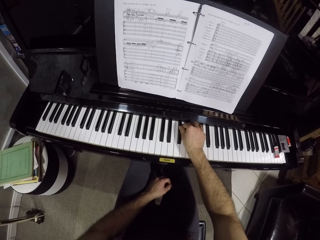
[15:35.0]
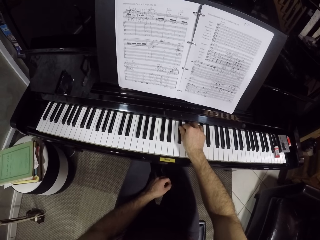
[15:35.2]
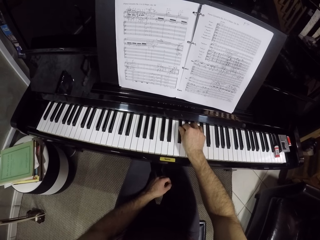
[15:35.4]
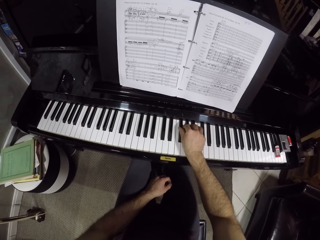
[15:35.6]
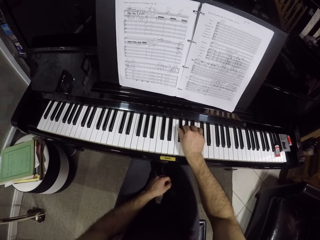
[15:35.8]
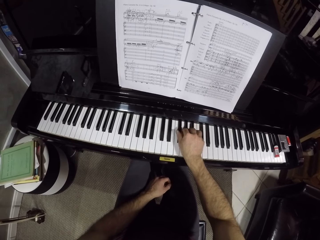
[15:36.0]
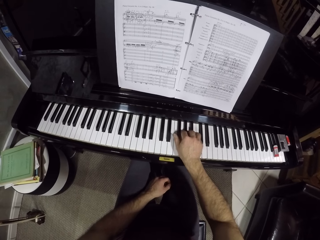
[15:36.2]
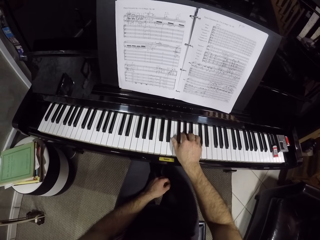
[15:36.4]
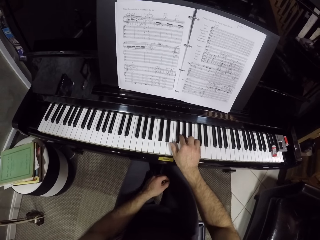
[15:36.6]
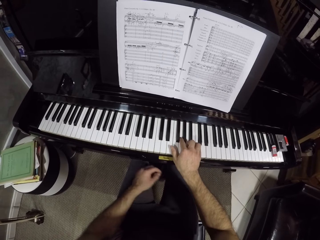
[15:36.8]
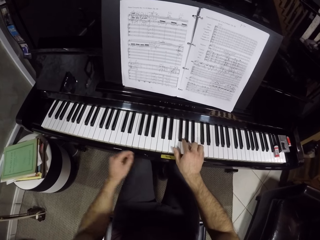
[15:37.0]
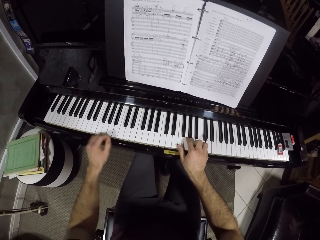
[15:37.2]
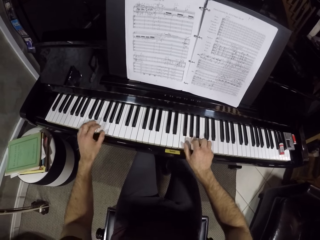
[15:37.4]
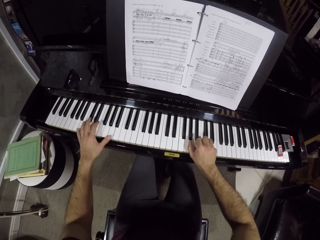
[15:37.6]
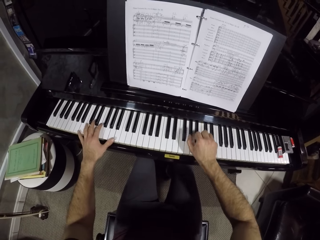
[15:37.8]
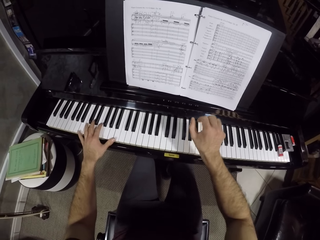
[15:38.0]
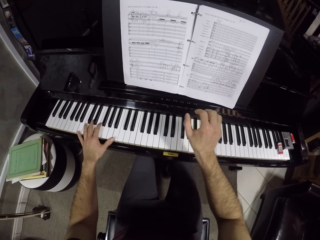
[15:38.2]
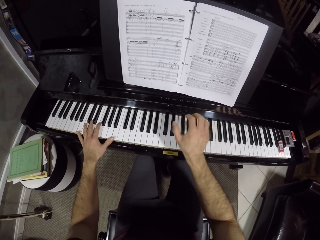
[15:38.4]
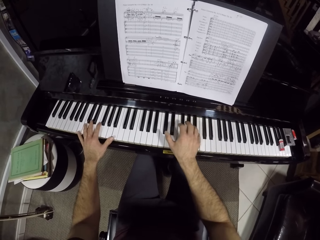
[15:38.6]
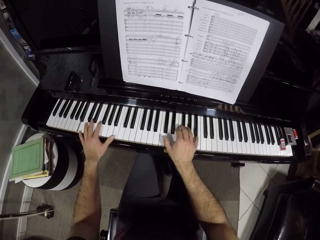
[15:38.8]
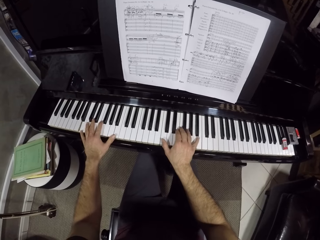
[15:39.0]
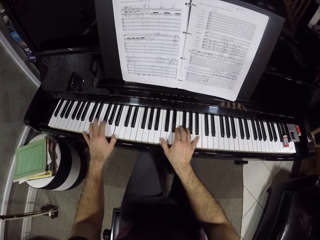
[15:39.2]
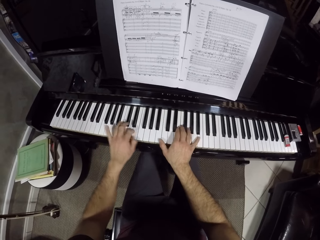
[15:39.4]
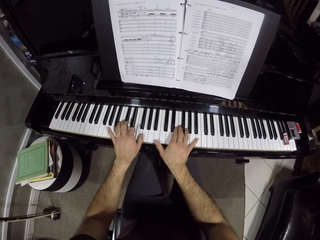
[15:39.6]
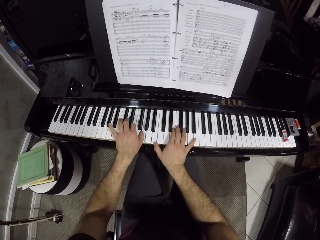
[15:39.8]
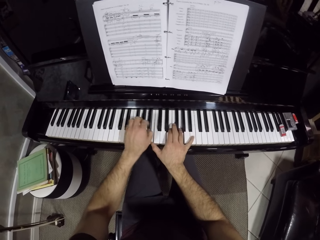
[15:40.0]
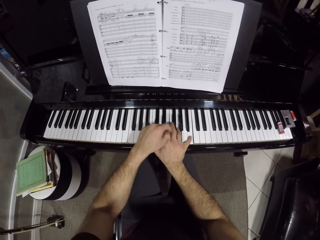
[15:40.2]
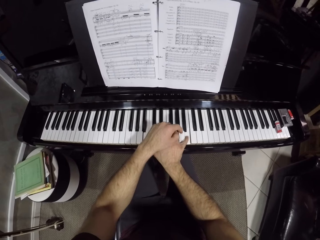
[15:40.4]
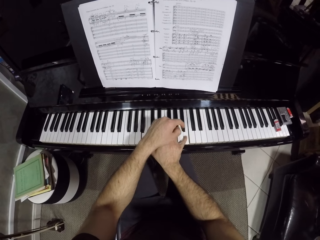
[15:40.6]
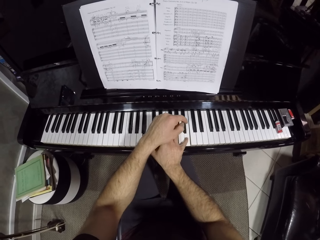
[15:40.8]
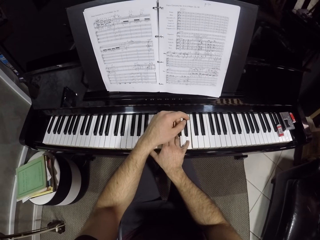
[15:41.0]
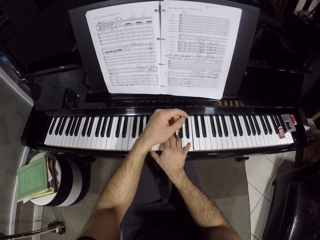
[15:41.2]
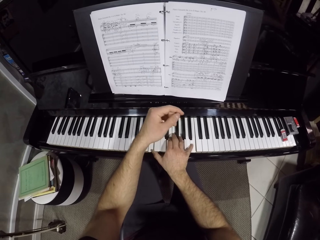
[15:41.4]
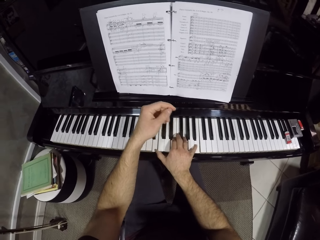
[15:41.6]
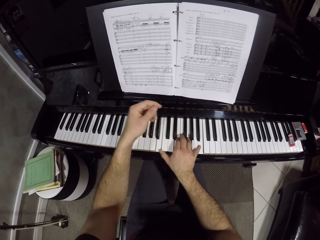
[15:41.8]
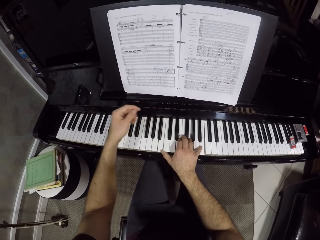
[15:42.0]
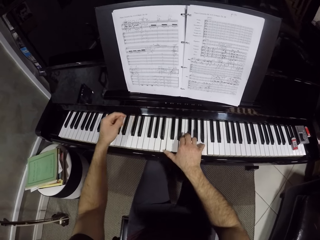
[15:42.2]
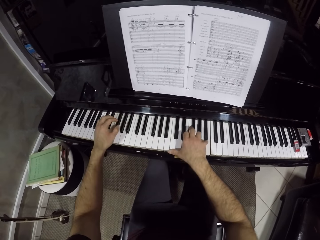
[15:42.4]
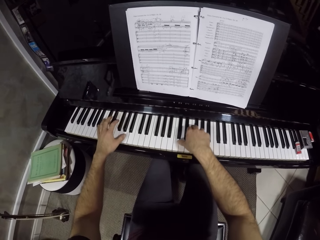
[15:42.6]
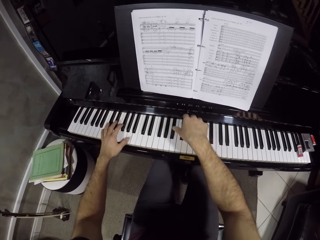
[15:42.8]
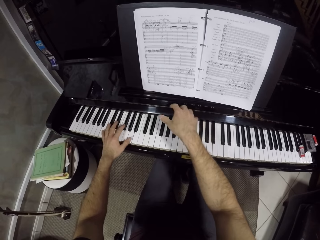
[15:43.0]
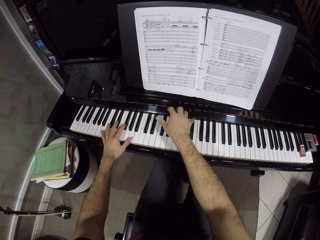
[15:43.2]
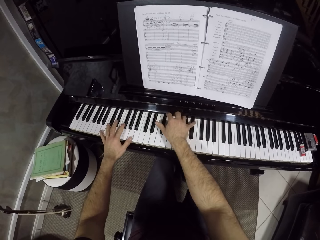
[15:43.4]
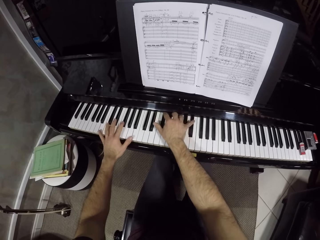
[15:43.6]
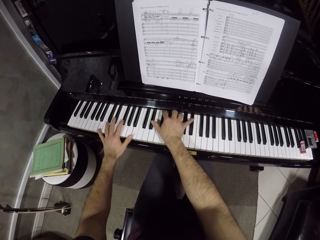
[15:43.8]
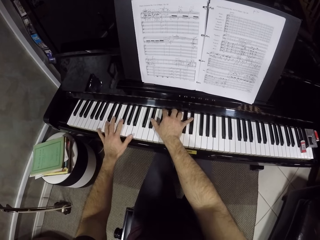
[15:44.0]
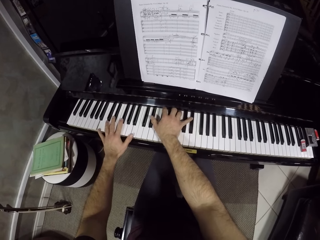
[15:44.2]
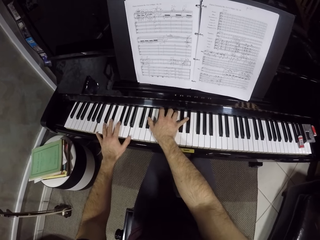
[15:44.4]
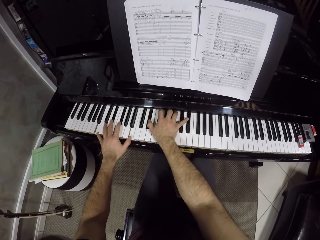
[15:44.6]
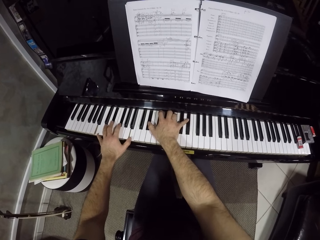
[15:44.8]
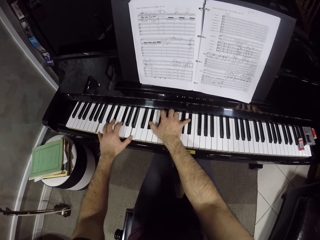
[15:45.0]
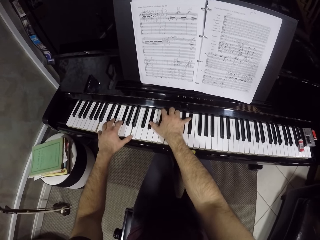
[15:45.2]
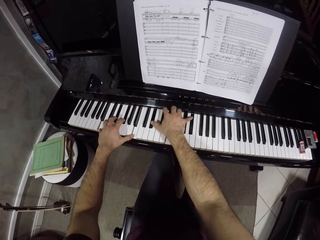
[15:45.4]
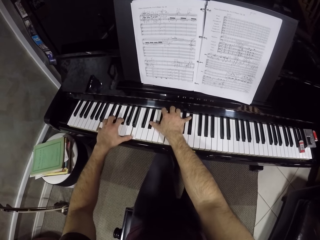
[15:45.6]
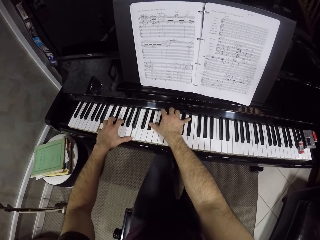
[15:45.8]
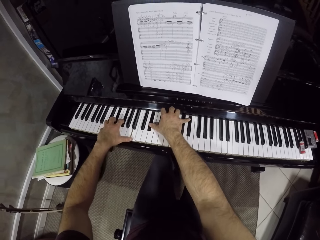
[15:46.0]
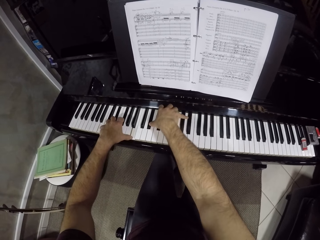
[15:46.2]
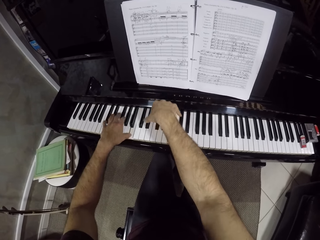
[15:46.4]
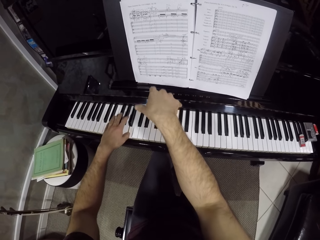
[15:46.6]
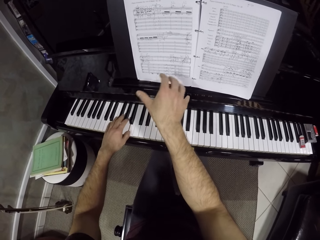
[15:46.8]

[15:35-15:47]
The camera wearer places his left hand on the piano. He plays the piano with his hands.

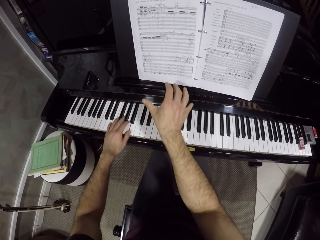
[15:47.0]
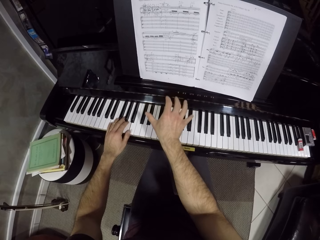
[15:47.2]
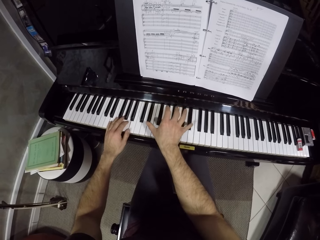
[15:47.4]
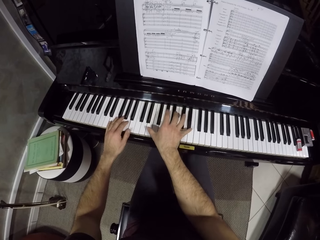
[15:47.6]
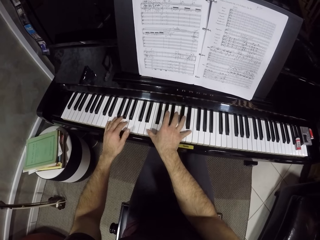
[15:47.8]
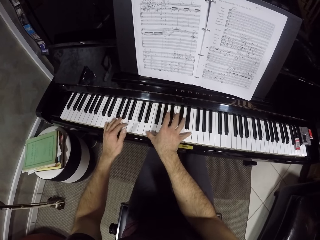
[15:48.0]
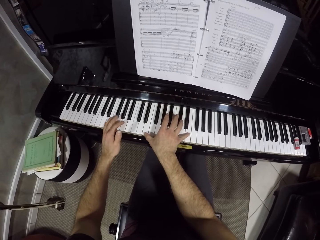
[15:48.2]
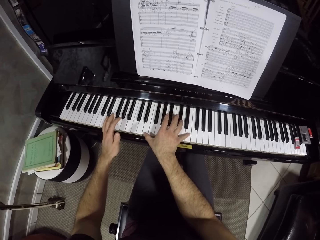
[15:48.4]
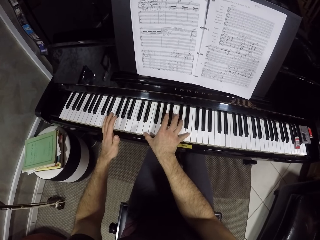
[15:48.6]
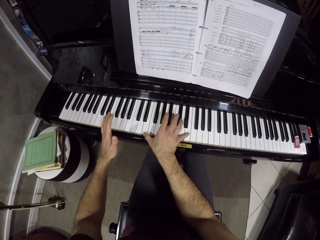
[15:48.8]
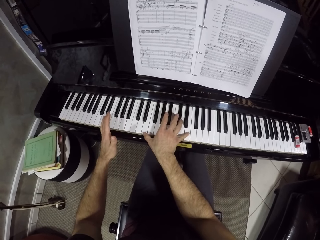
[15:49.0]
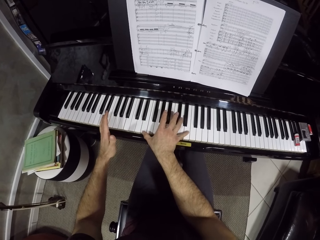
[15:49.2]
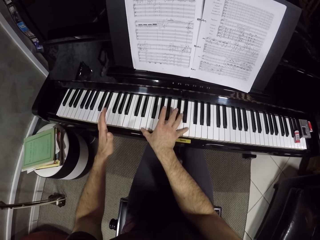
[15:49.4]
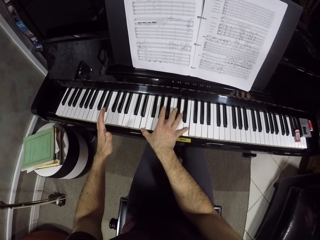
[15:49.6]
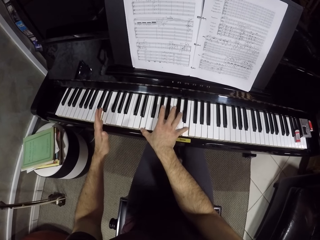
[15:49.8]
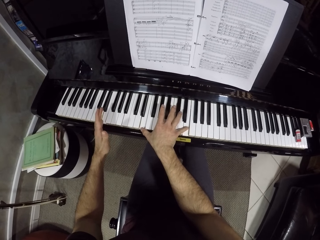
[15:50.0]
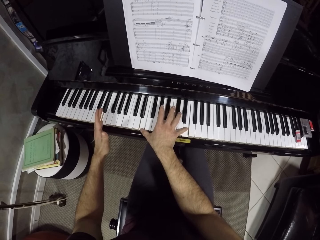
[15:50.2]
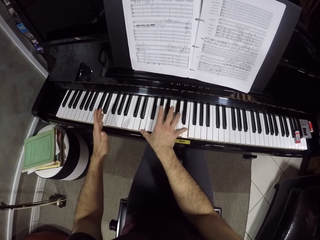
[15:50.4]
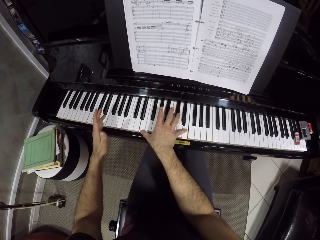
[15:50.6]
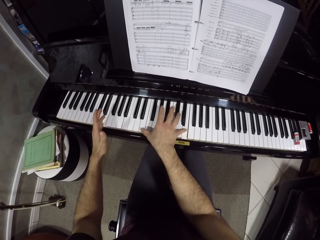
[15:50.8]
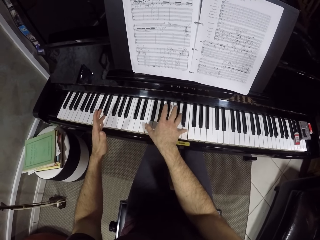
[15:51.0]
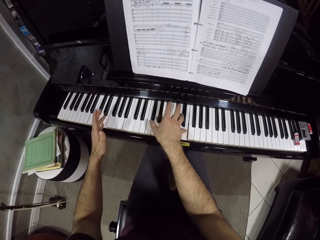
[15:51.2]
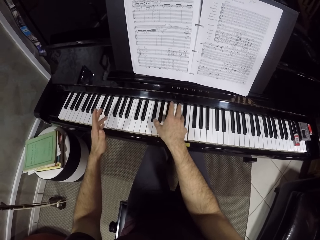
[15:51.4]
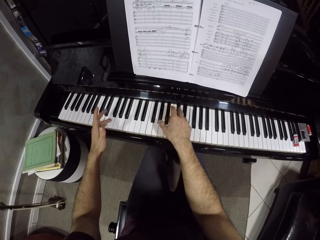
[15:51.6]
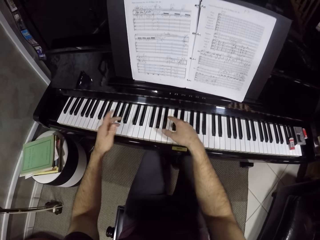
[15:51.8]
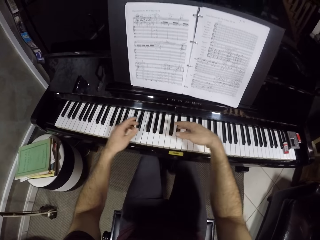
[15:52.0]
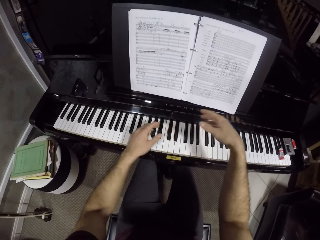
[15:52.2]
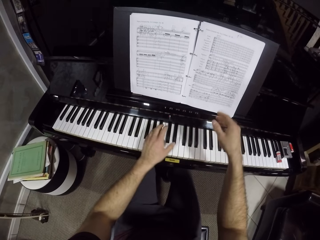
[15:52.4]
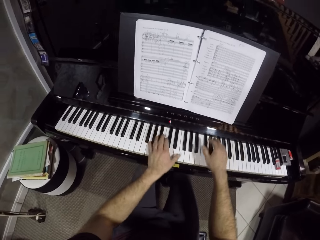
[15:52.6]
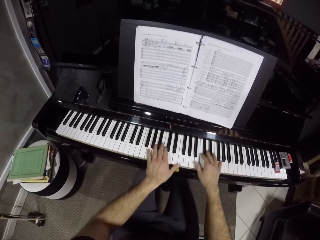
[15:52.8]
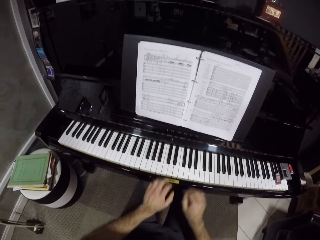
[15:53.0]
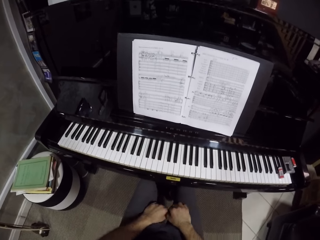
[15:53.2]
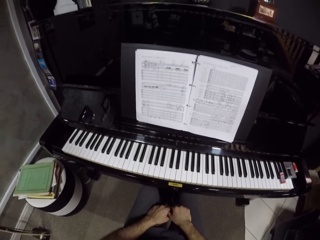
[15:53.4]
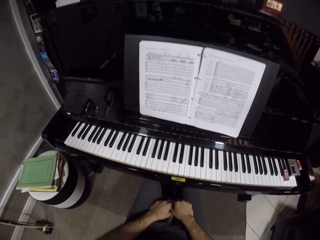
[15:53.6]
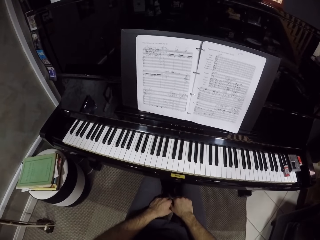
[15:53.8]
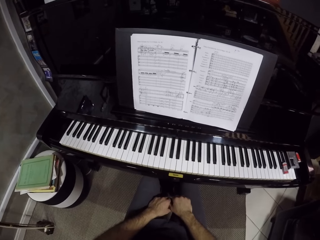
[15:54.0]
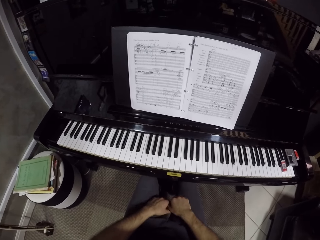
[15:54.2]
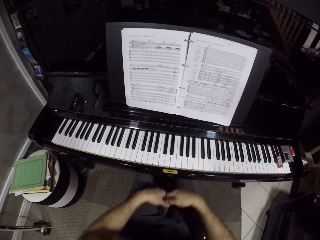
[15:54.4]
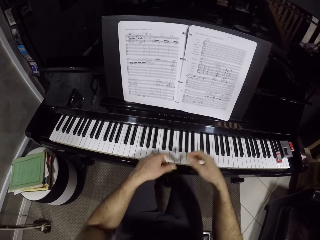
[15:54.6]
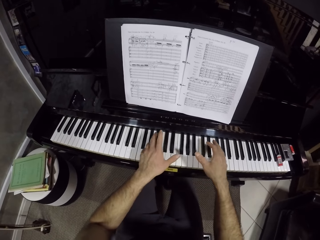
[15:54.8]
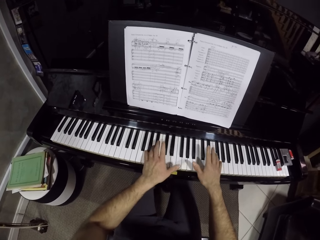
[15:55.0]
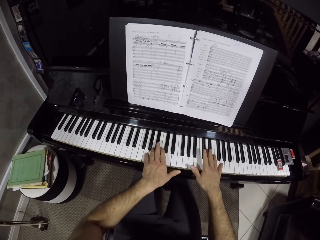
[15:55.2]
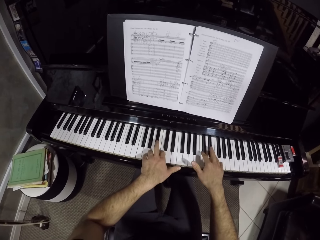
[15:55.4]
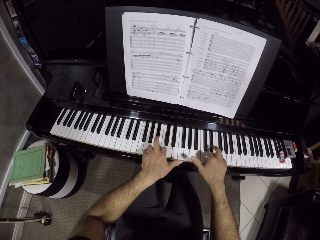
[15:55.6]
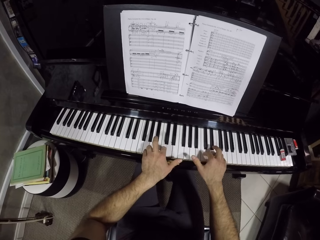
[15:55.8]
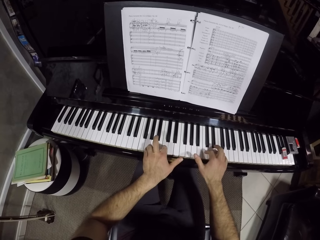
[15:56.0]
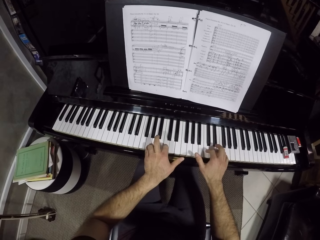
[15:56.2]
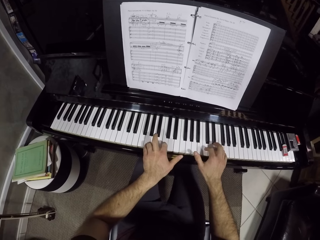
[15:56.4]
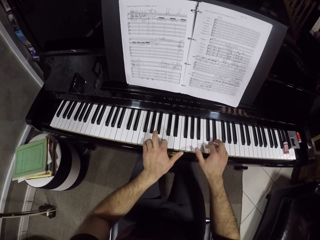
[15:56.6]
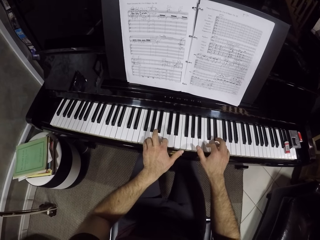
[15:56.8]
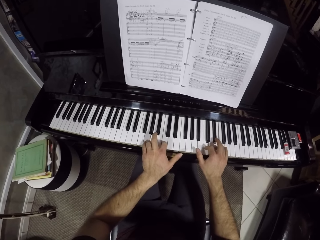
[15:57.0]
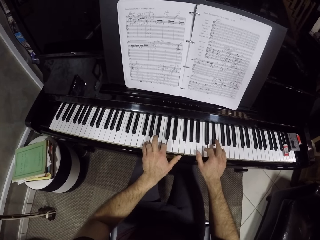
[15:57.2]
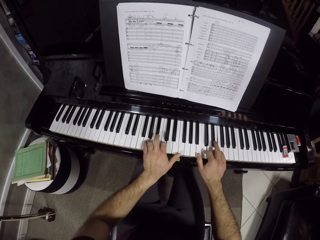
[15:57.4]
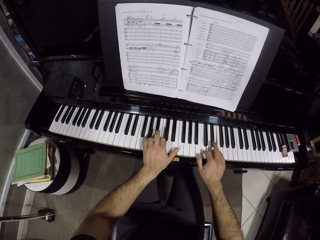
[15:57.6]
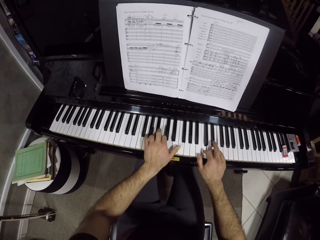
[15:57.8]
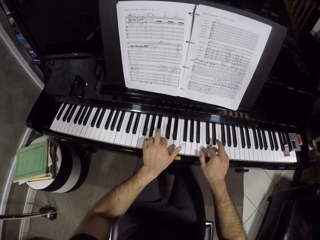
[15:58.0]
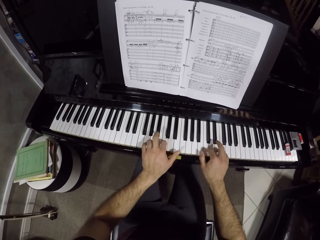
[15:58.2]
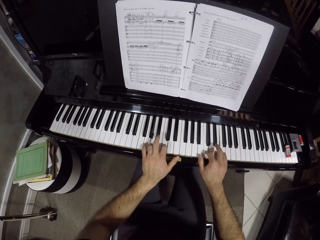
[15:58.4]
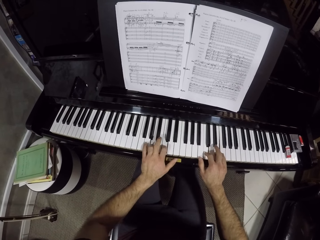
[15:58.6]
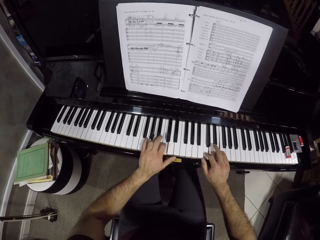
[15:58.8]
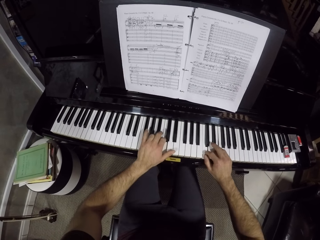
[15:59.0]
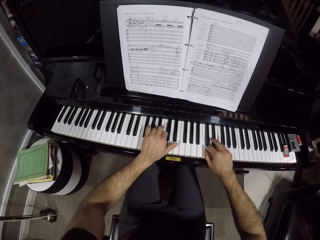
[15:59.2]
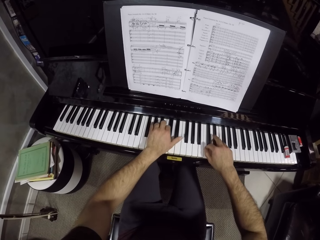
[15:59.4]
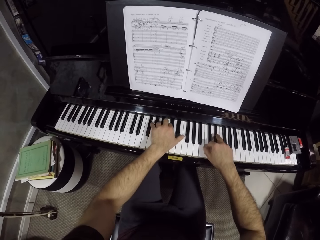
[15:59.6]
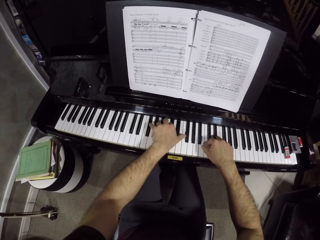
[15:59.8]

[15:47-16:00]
The camera wearer drops his hands on his lap. He pauses. He places his hands on the piano keys. He plays the piano with his hands.
